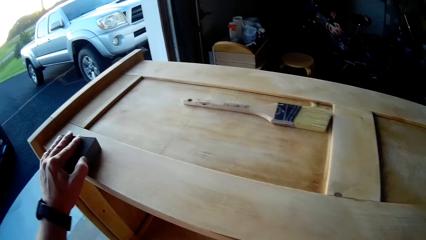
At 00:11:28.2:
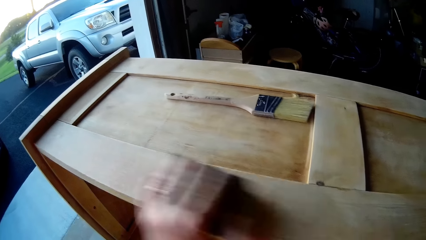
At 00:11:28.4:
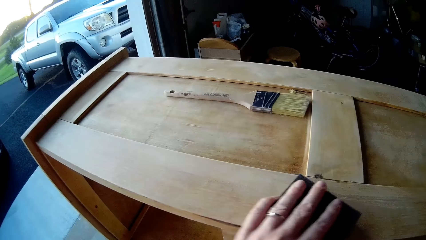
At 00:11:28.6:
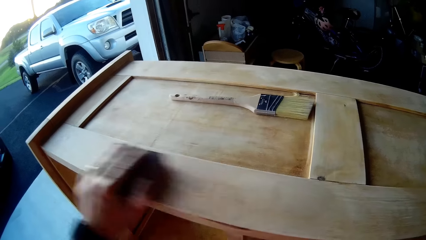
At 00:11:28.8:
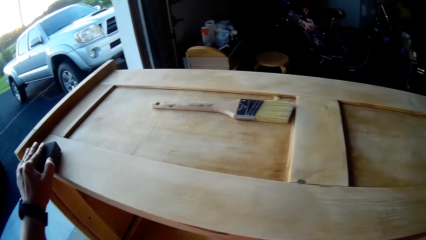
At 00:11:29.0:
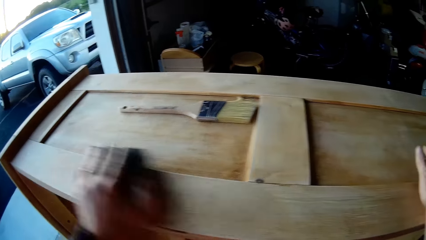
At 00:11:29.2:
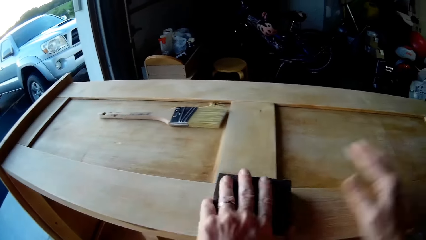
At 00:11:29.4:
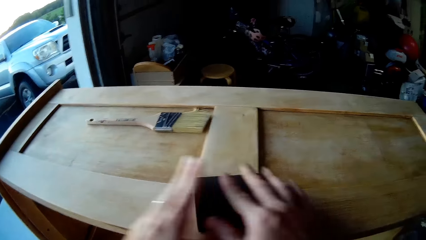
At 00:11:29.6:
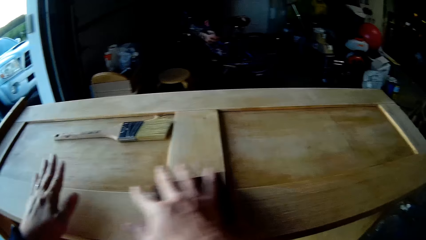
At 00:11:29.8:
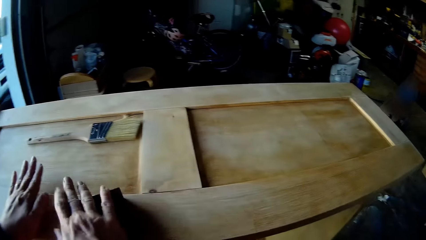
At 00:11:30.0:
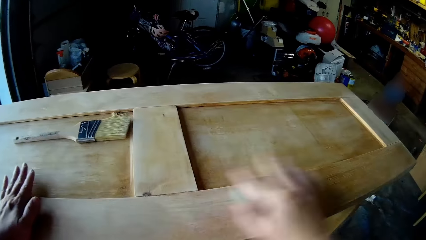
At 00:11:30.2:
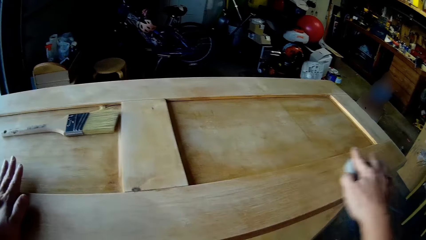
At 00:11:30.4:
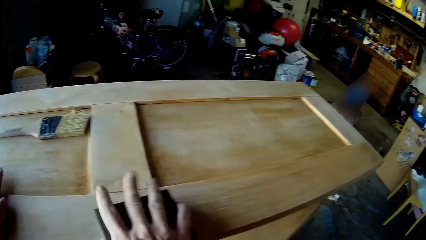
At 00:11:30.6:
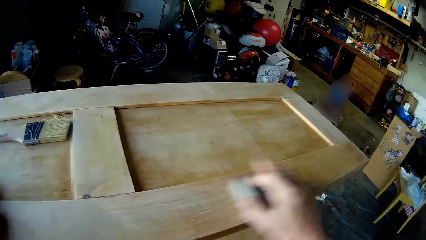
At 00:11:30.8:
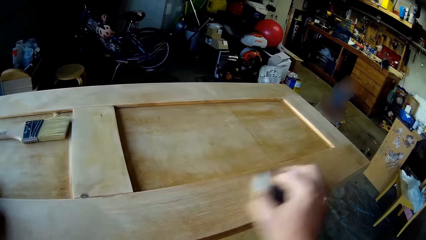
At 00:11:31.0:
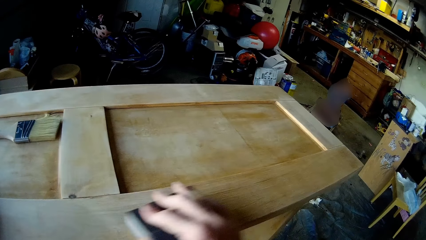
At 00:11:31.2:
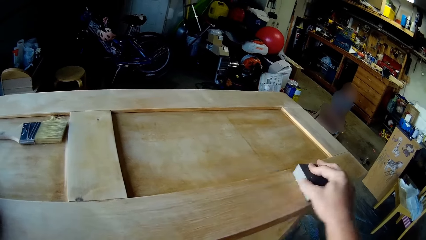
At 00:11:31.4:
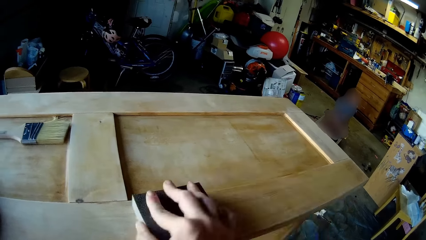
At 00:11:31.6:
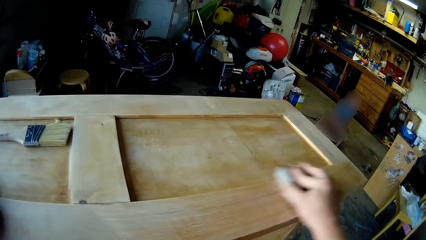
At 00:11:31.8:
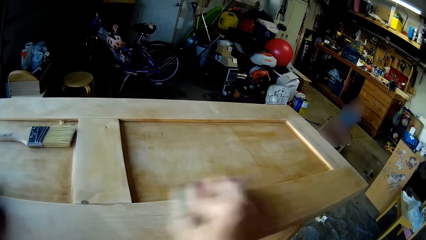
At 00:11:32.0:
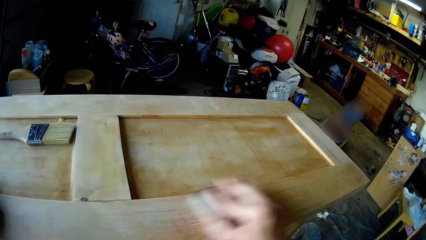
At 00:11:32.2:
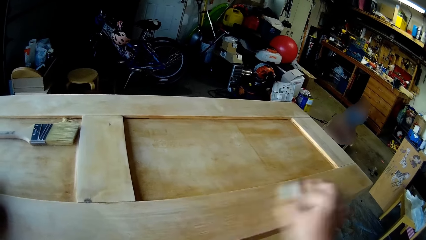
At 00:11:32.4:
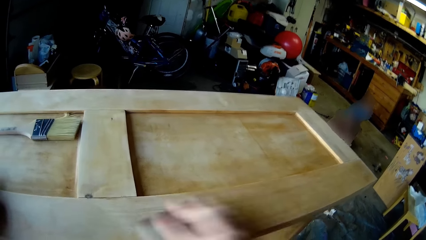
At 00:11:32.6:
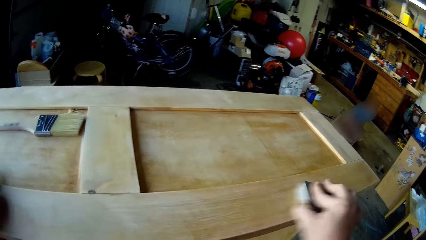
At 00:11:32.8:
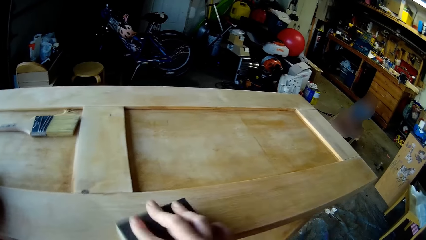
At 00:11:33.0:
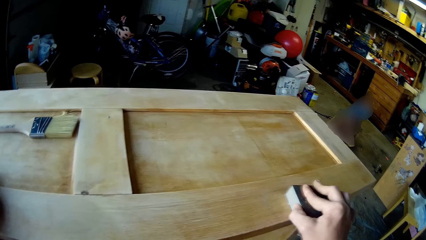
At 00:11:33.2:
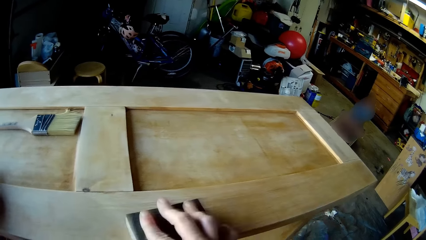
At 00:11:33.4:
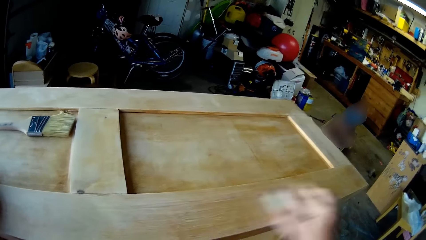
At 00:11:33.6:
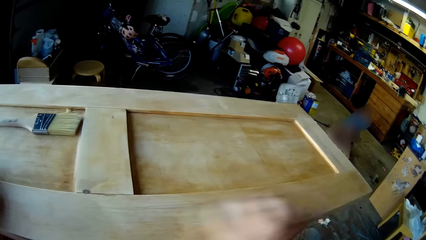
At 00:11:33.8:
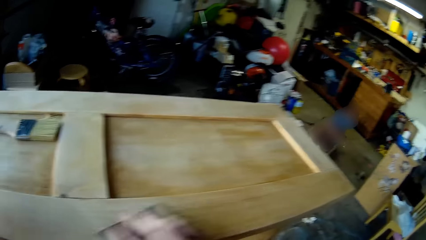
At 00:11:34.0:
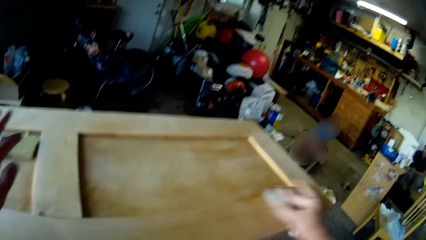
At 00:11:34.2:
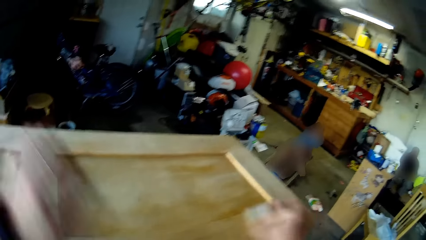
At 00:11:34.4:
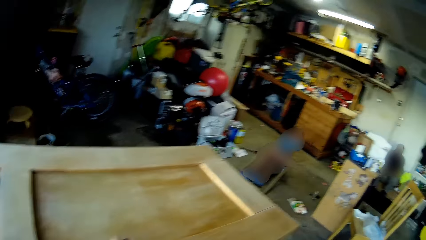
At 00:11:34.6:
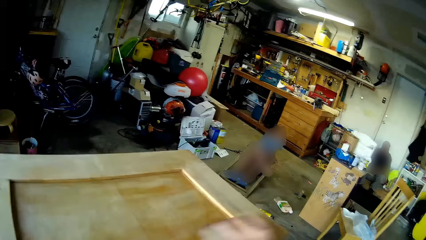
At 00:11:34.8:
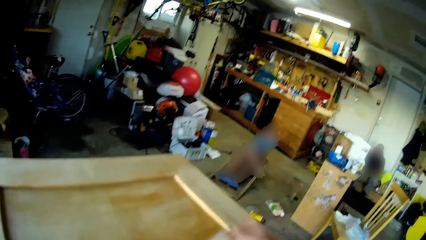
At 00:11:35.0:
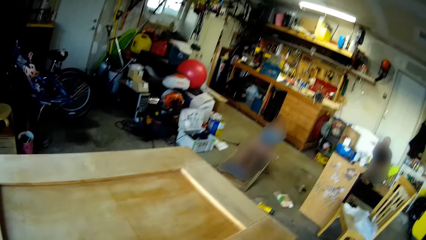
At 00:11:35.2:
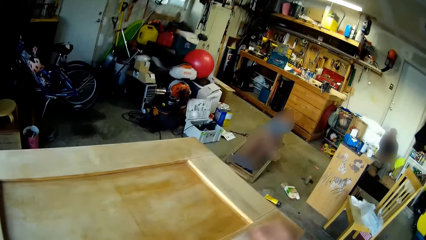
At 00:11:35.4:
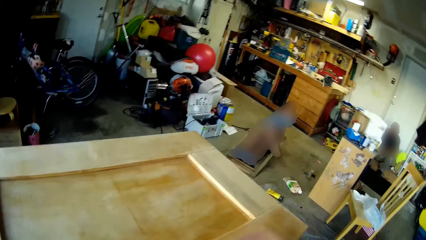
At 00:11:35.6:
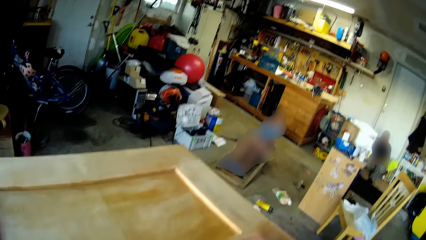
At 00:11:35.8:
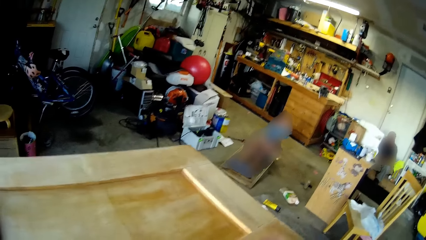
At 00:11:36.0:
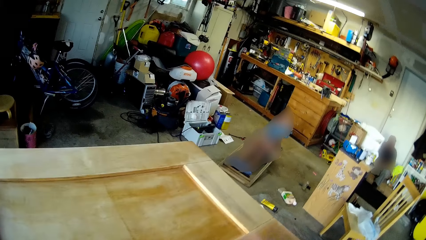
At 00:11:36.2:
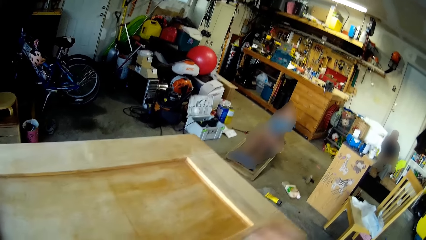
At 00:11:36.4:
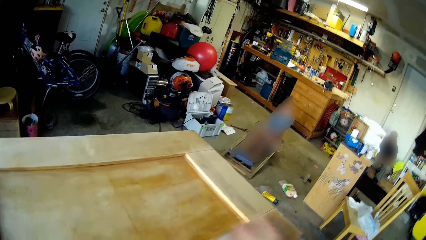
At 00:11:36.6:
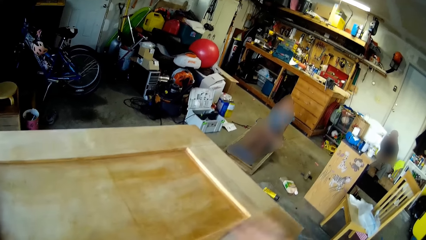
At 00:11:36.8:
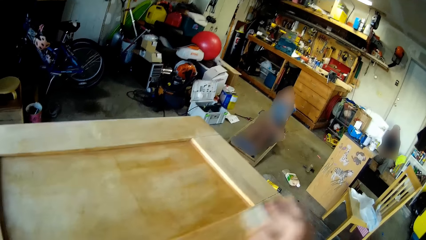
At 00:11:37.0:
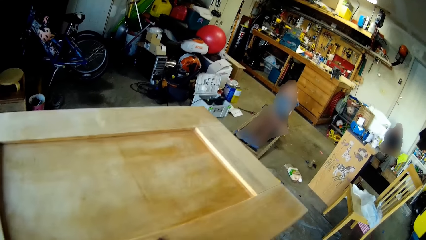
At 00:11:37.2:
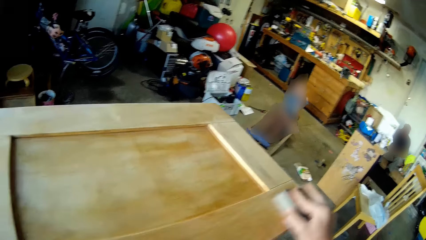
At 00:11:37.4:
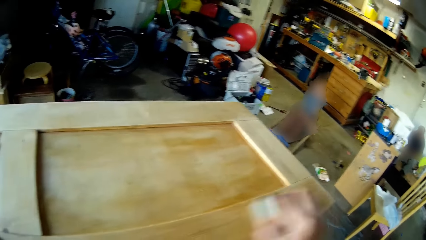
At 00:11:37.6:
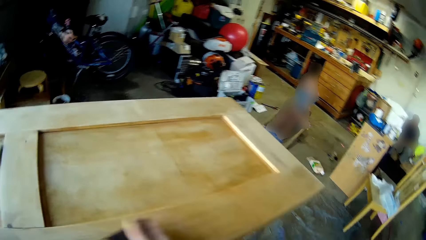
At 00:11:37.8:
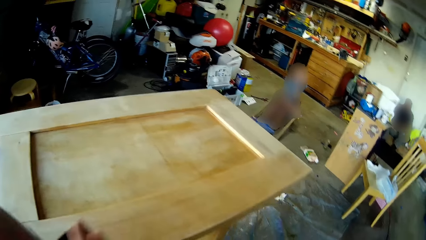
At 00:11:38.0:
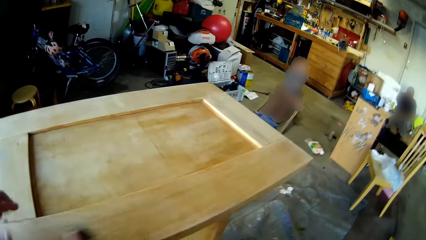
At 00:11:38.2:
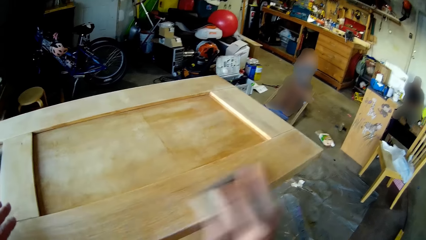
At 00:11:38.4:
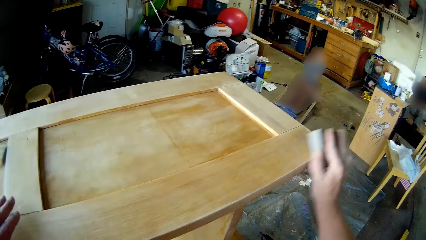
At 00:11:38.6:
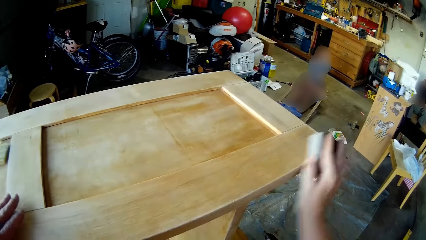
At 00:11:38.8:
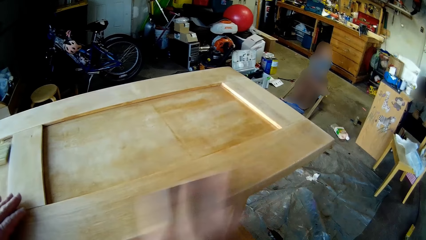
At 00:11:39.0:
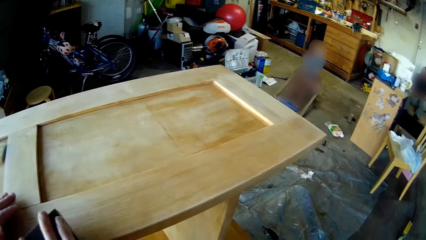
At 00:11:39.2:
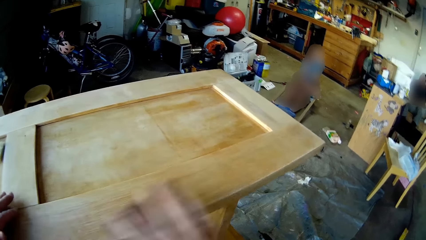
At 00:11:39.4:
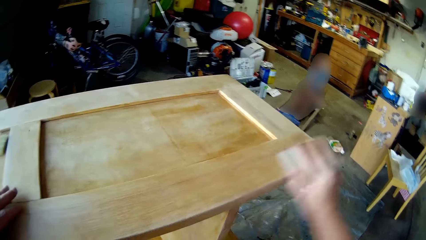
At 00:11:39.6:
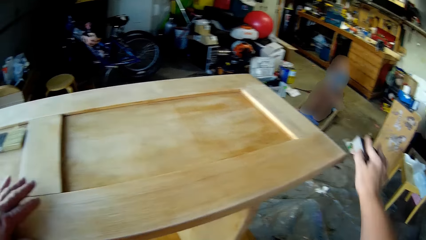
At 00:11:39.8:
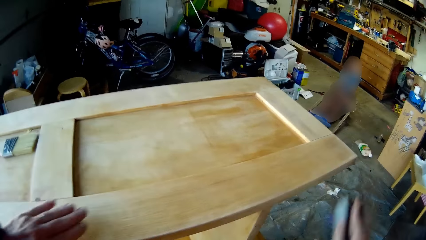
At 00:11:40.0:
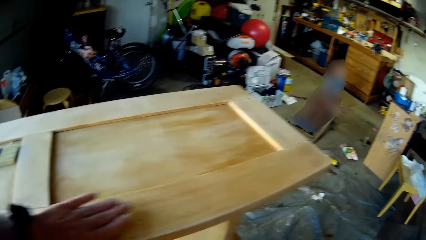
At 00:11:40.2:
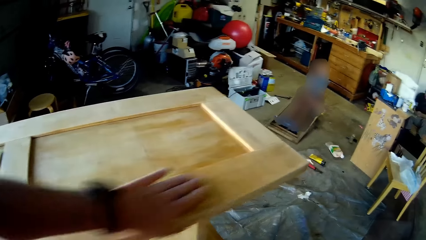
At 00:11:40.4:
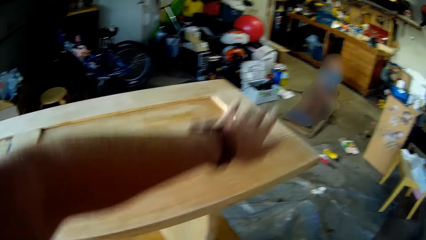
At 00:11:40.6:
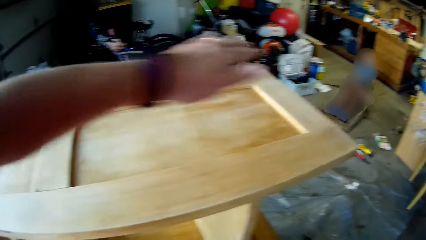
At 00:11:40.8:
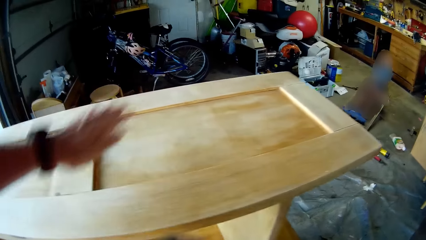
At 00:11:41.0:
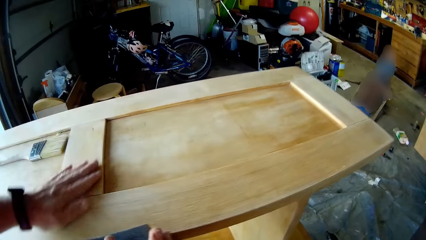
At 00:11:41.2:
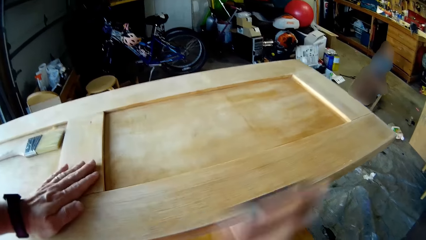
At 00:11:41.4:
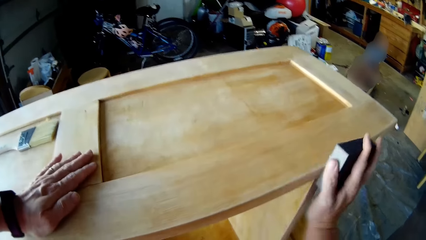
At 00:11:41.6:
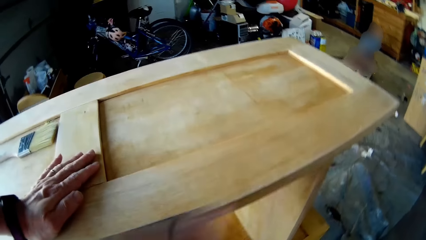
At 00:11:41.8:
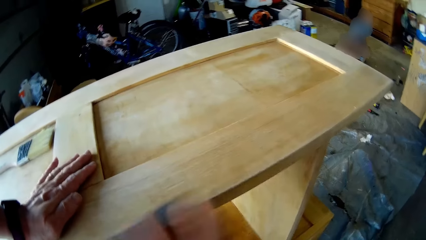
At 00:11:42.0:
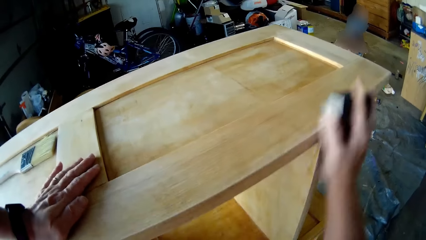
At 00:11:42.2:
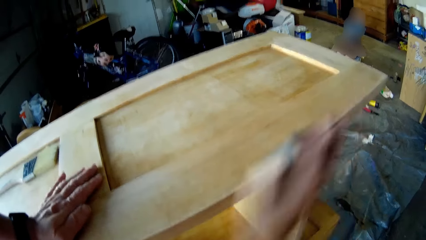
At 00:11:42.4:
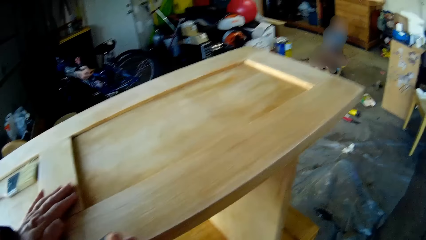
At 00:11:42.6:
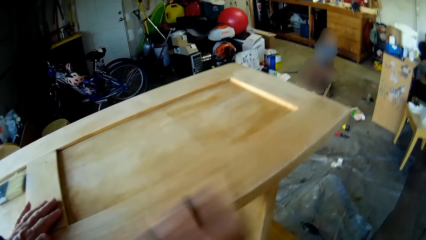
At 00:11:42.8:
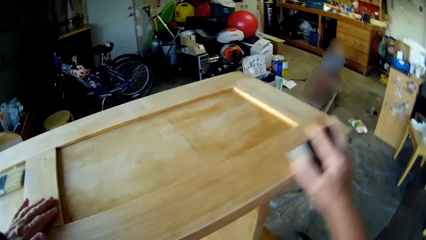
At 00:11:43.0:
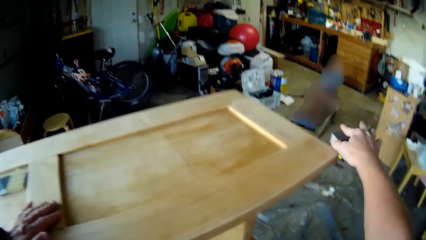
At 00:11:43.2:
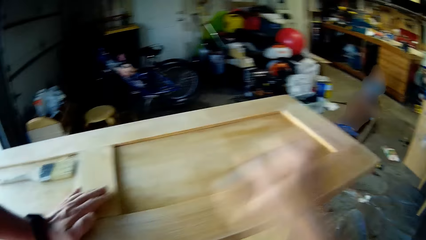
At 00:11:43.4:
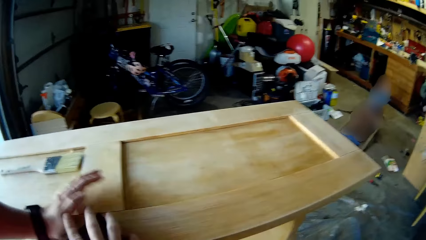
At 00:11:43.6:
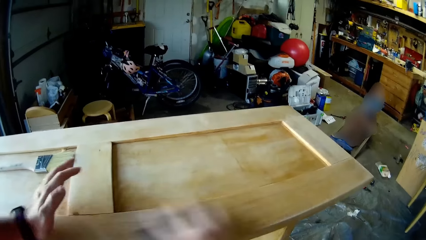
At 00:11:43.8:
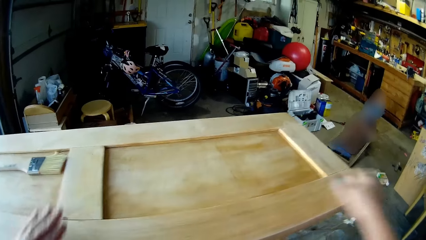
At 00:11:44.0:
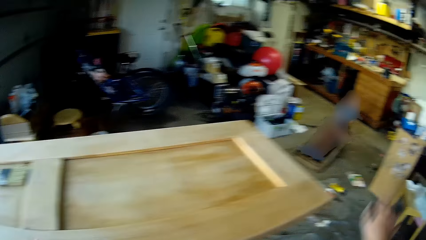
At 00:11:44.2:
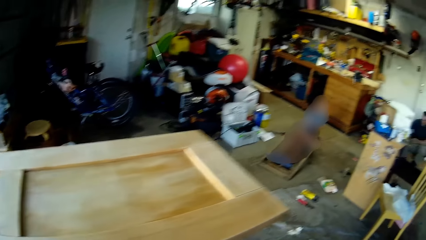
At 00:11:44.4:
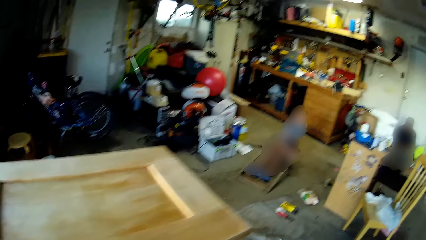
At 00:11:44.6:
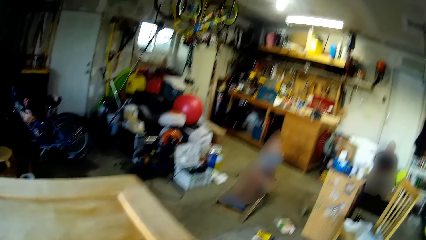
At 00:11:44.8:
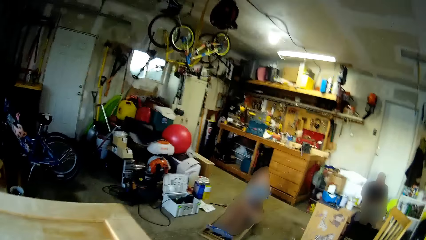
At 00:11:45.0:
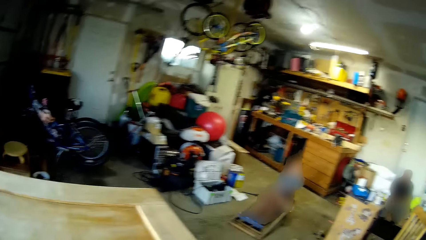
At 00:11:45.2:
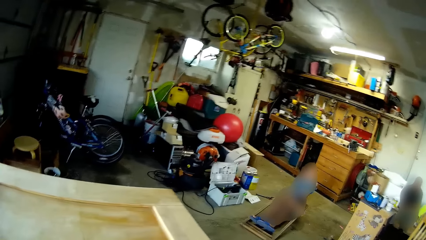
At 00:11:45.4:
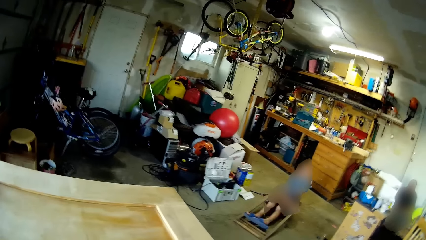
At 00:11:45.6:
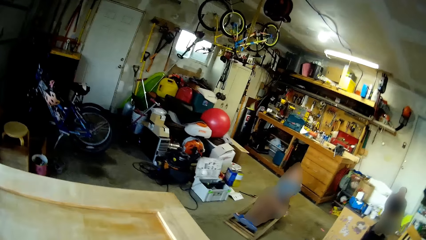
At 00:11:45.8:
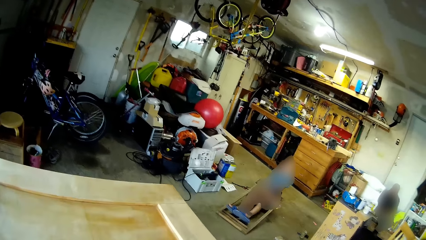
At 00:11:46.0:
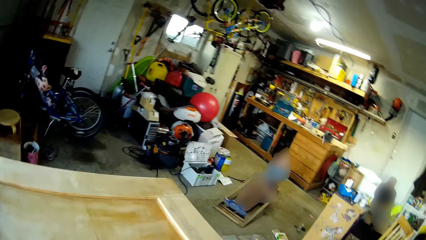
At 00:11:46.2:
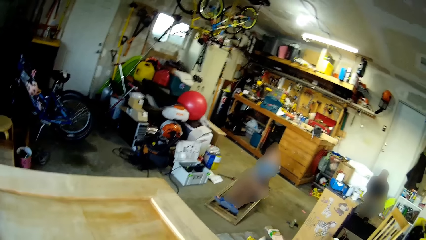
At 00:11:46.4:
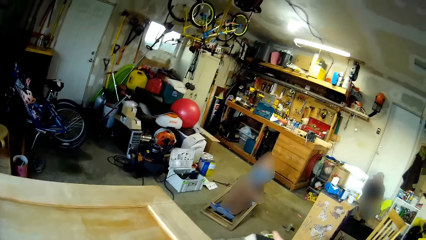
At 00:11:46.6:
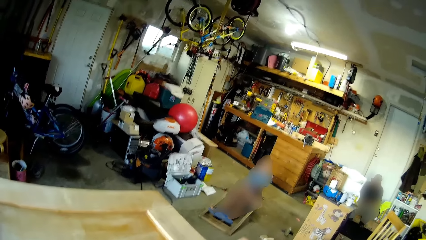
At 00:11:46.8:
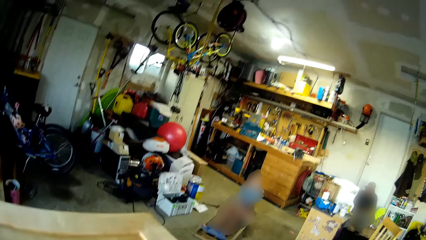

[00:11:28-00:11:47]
The camera wearer switches the sandpaper to the other hand. He smoothens a wood with his hand. He smoothens the wood furniture with the sandpaper.
